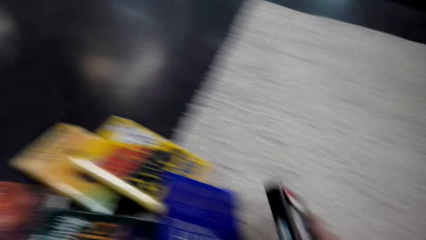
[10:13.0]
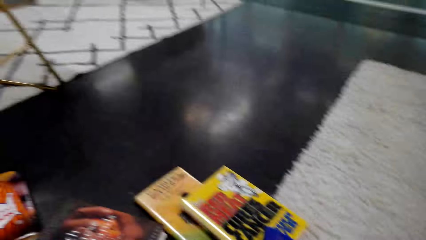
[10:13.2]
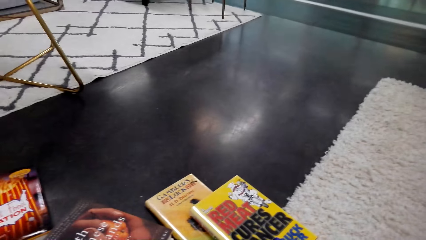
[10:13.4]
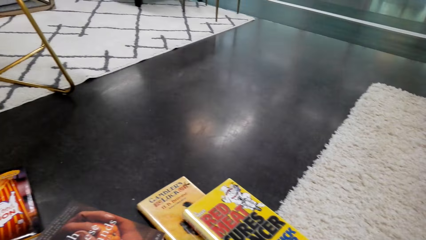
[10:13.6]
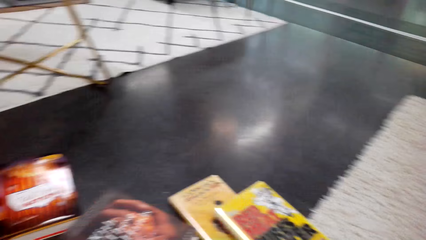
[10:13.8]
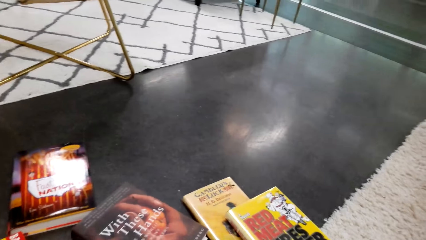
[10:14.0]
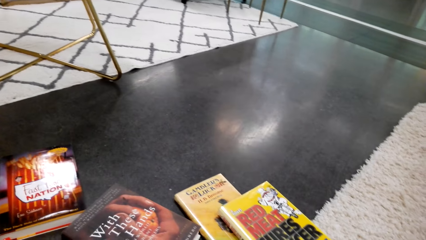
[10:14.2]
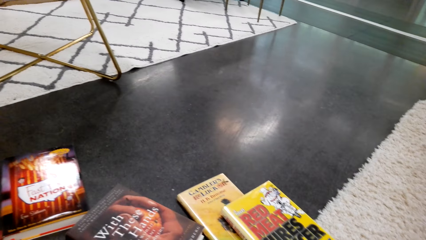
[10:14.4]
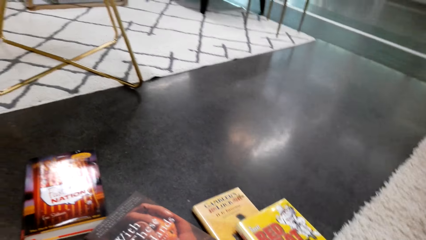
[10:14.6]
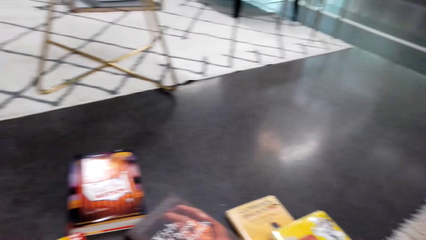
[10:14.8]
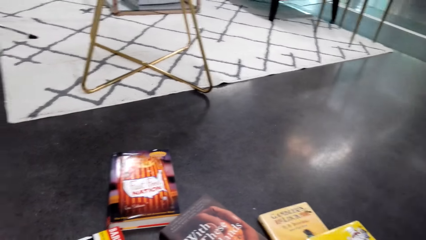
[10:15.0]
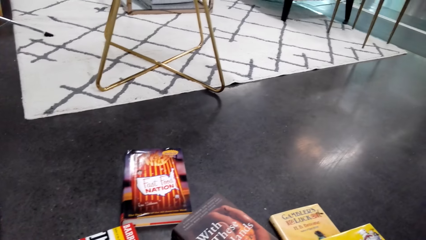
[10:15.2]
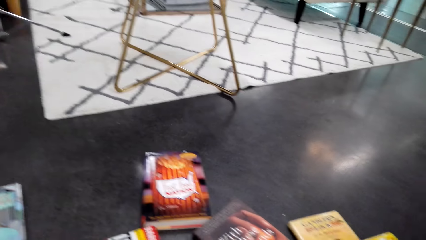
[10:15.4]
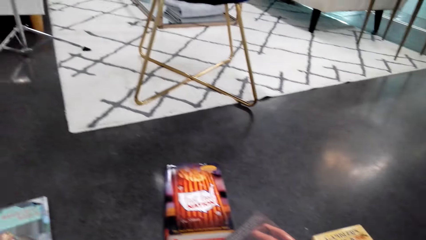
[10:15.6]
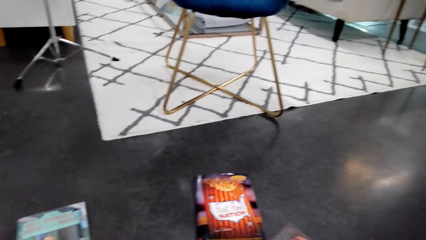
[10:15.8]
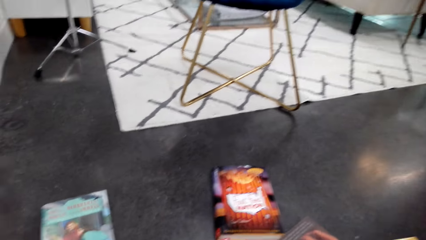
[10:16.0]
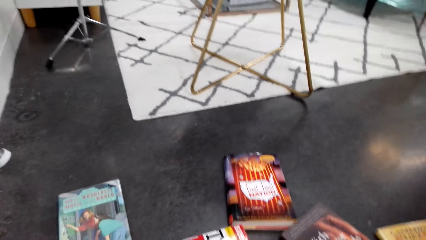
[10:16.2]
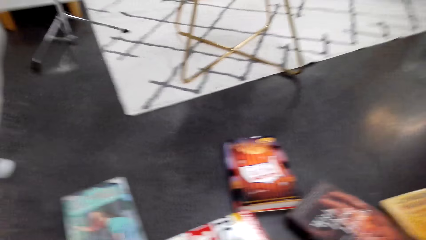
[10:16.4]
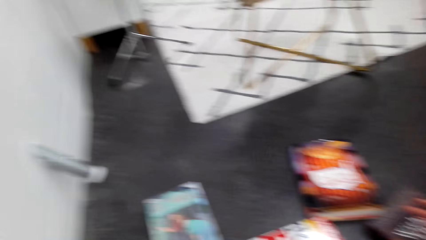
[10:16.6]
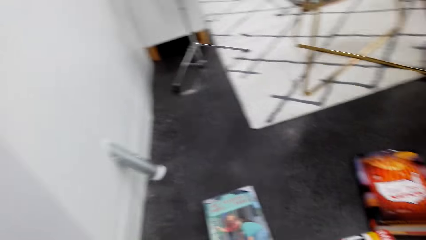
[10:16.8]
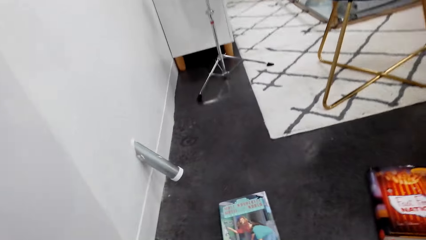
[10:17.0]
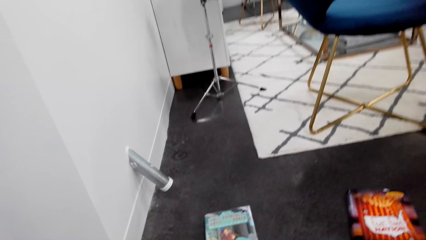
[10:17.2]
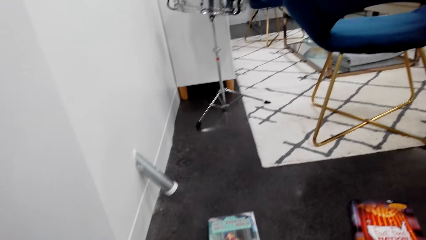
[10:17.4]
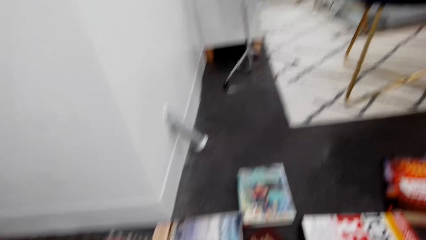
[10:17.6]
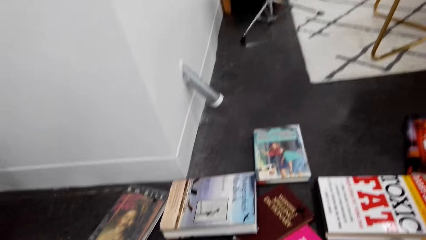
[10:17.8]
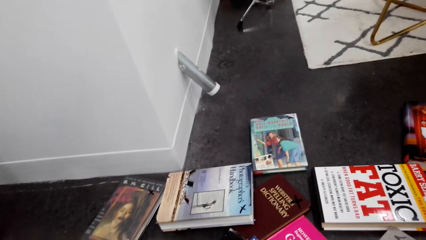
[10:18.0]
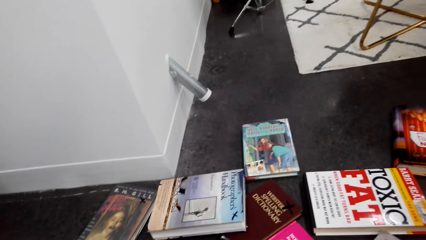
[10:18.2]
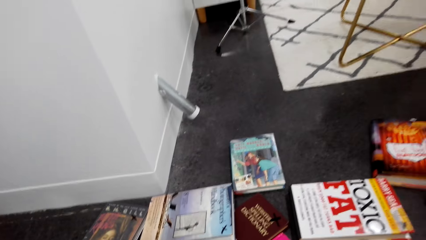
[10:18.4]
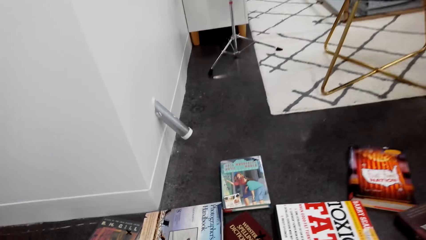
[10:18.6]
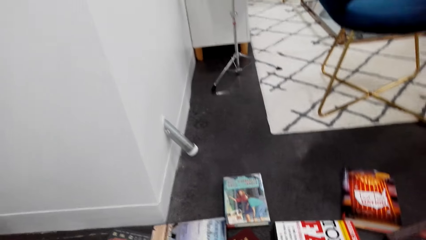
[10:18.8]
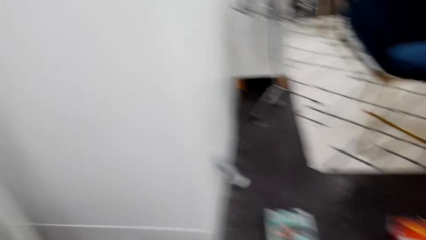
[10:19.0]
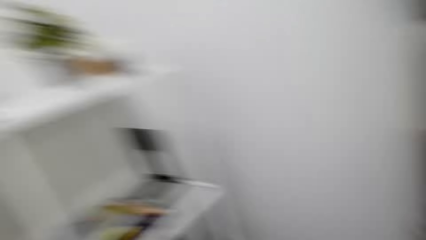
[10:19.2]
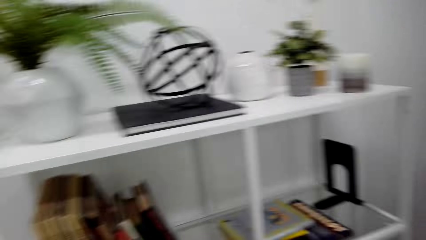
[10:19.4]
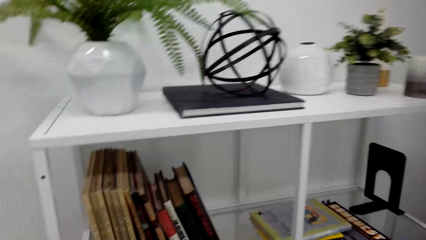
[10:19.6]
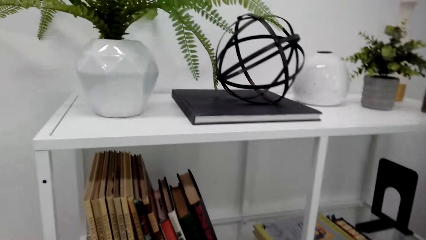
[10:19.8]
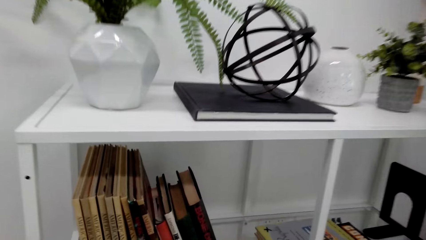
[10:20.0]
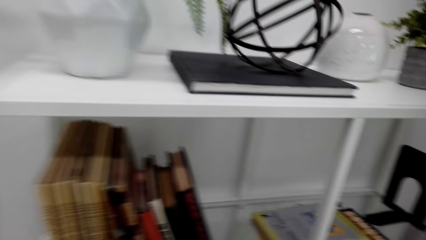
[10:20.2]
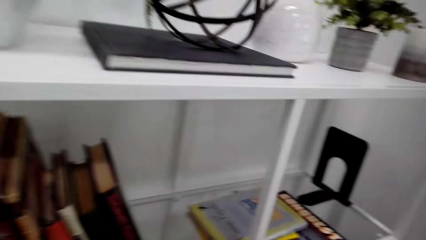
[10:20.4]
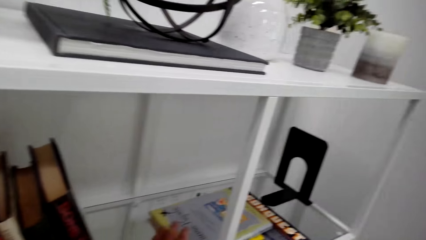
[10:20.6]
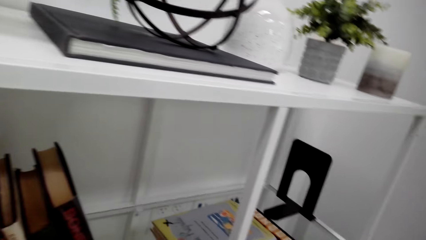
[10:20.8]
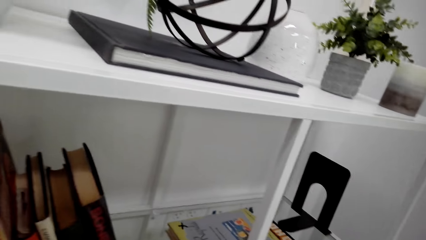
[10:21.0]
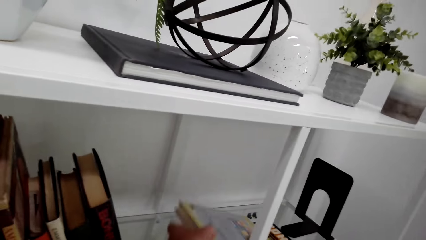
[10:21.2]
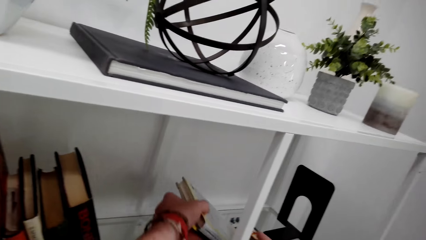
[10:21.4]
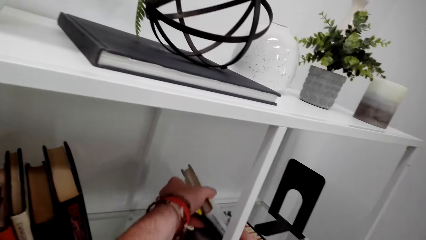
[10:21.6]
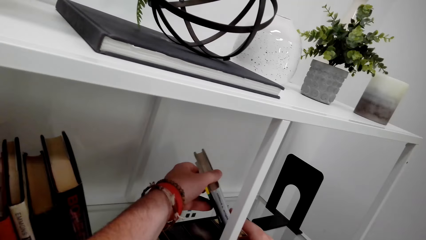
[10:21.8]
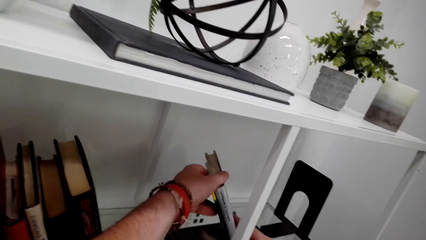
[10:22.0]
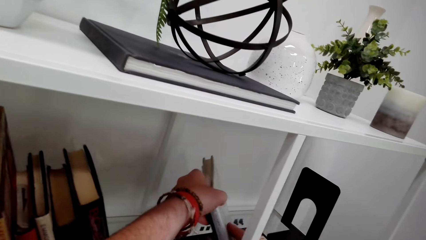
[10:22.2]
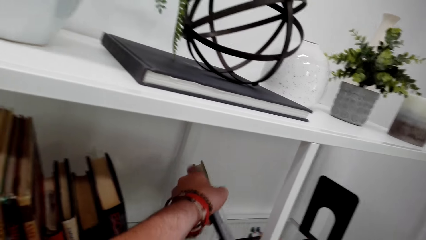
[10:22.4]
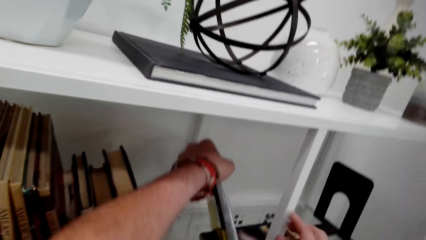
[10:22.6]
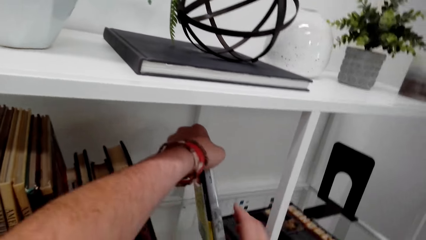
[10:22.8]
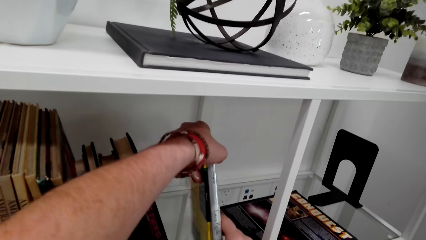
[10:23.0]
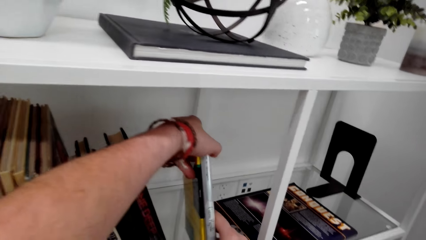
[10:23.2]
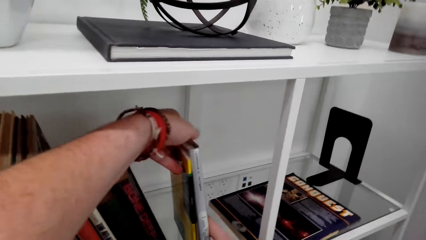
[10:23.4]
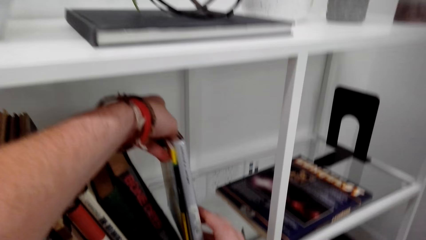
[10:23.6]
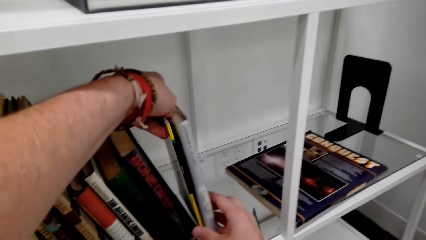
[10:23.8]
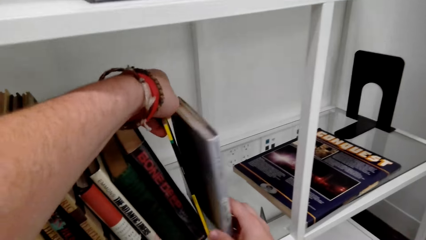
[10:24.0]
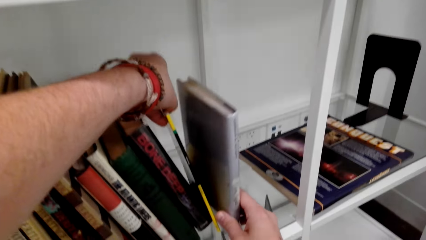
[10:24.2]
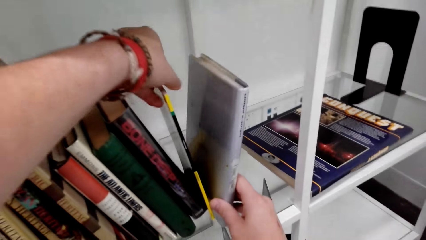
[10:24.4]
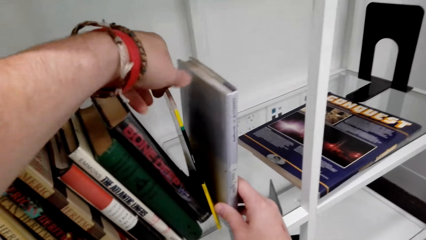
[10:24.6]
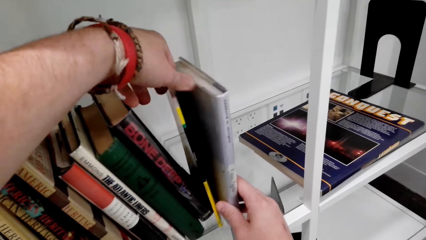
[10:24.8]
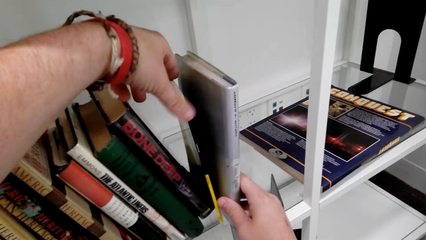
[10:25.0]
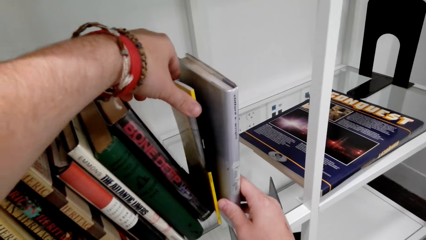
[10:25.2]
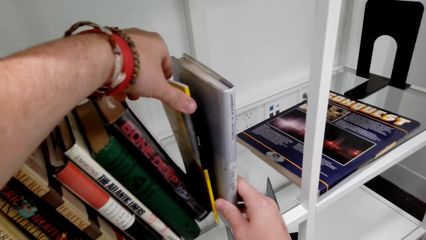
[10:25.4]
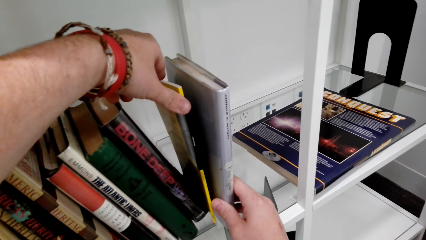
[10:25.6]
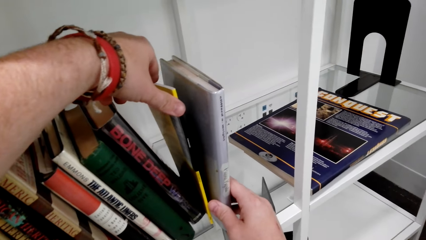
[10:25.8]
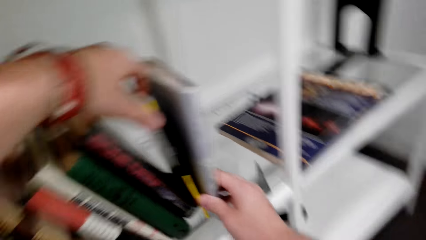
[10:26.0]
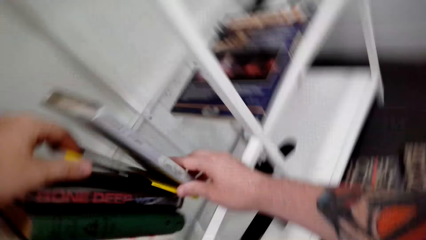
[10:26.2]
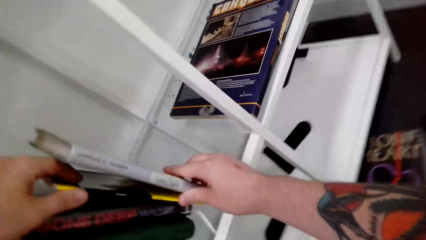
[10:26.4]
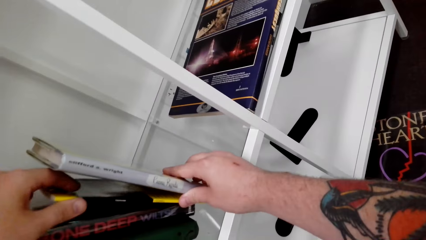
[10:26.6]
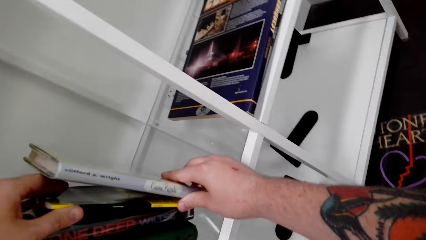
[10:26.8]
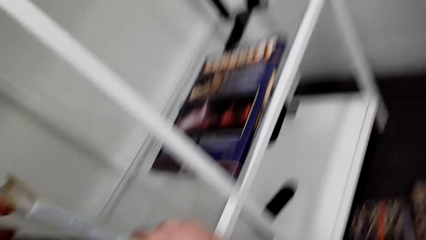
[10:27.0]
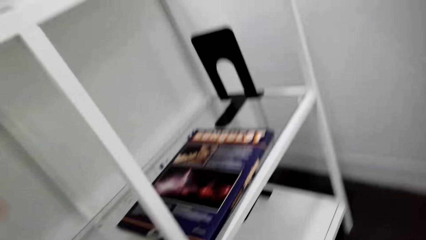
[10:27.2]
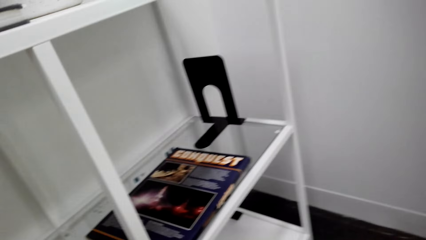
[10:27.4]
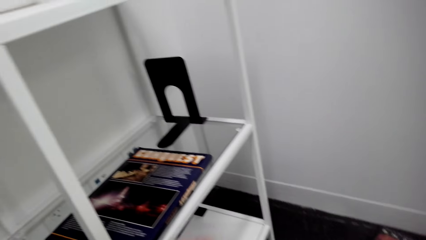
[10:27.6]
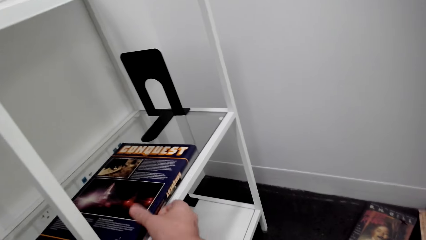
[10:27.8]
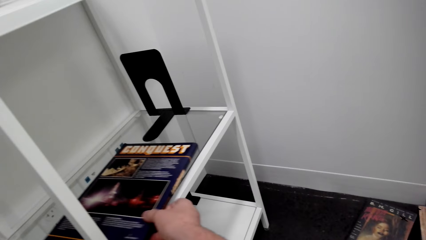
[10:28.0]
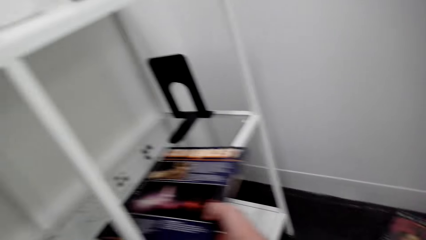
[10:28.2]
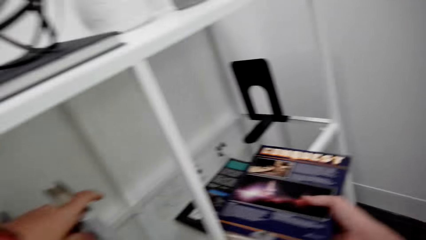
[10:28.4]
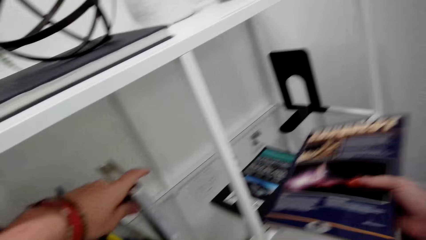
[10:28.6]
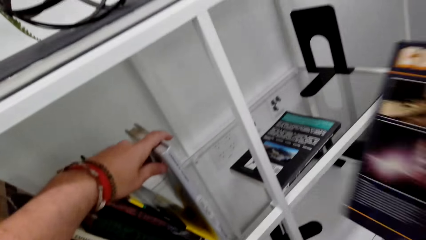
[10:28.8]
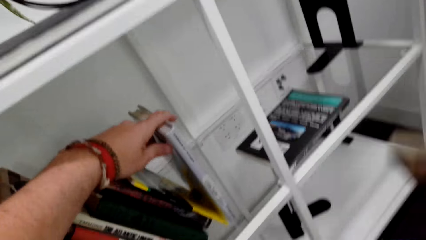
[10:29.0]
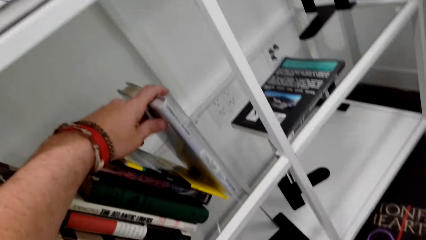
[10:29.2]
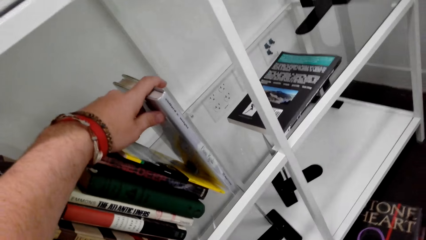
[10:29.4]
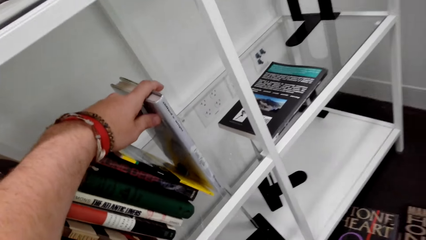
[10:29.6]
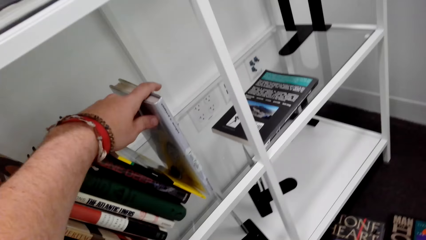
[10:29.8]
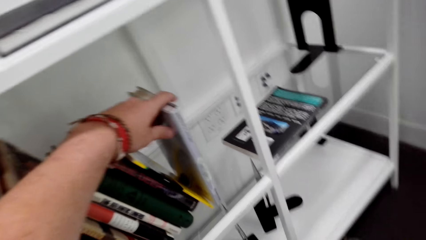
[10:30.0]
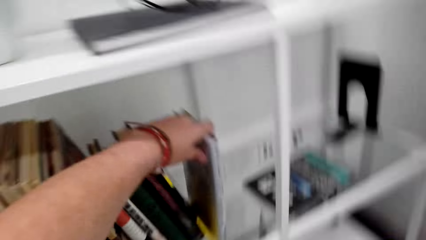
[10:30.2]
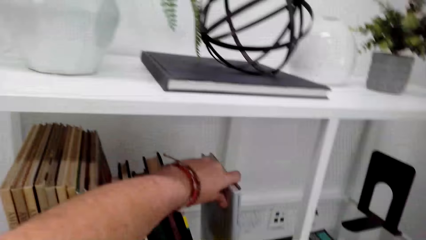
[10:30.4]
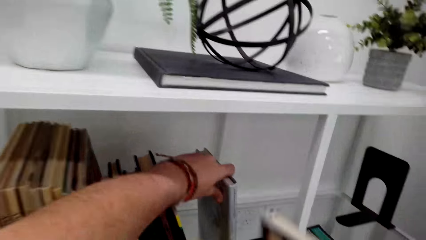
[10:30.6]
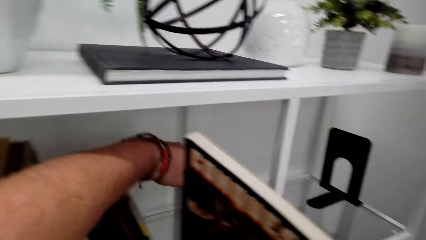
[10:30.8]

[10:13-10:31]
The camera wearer examines the book. They drop the book. They look around. They put the book on the bookshelf. They arrange the book. They drop the book. They look around. They pick up the book.
